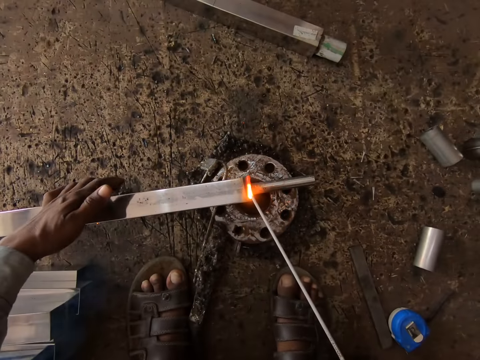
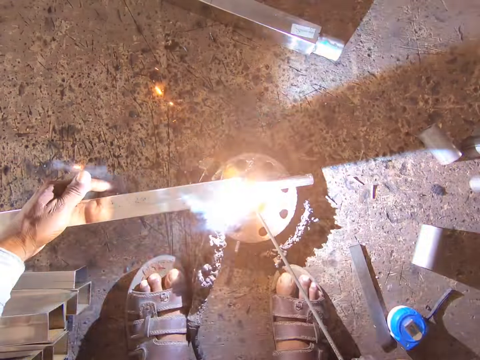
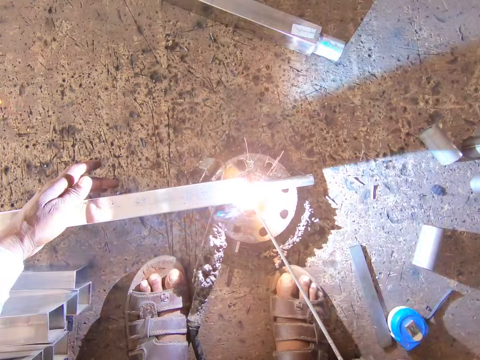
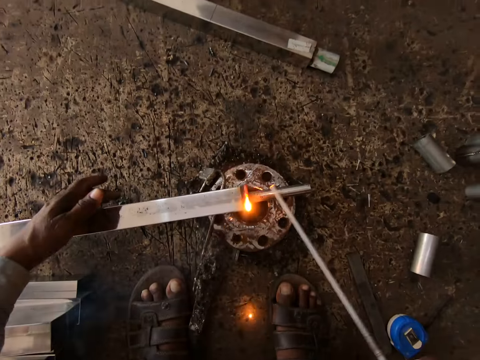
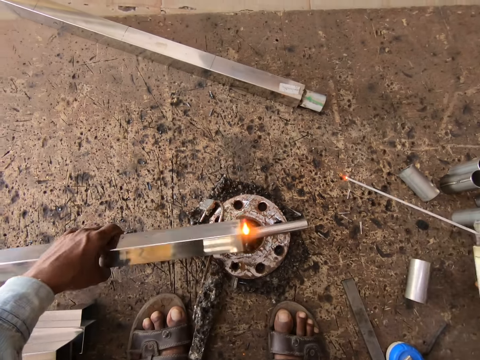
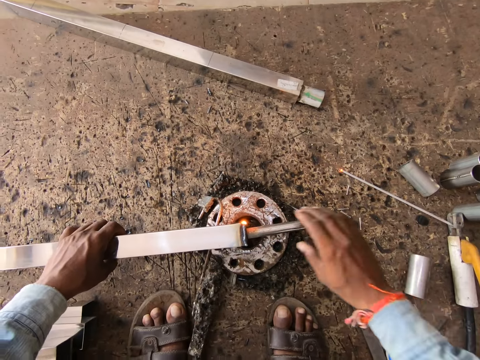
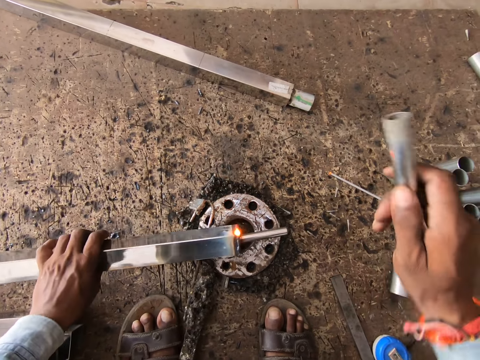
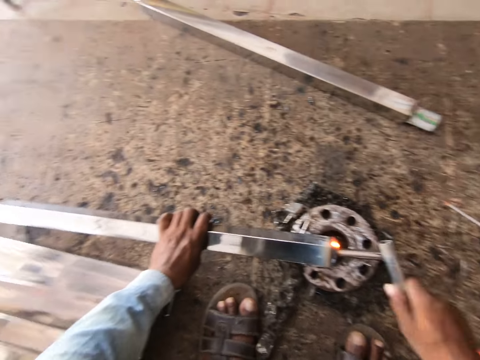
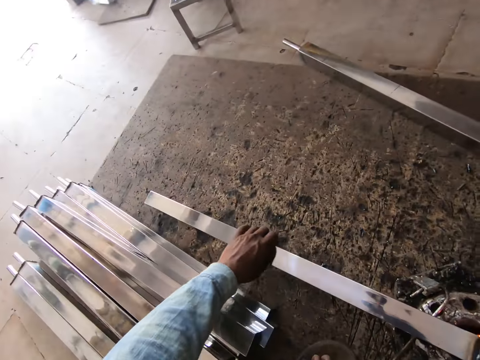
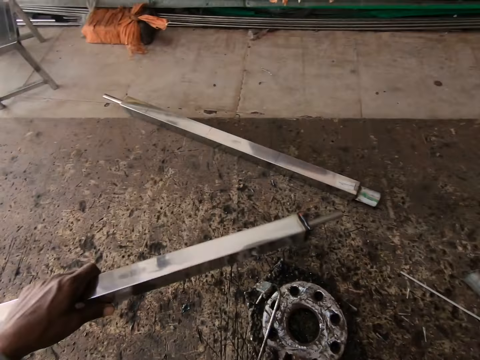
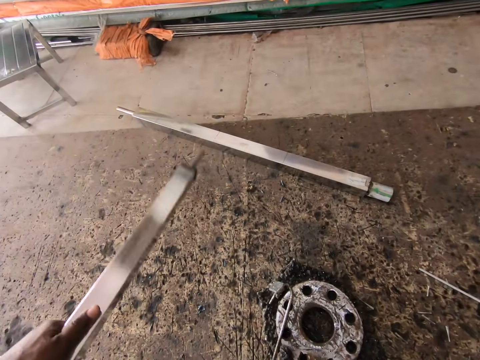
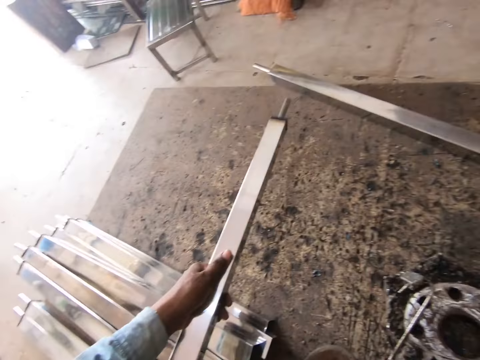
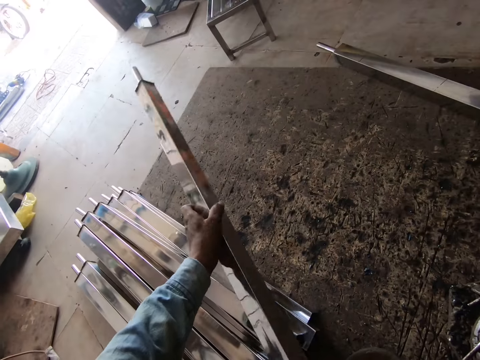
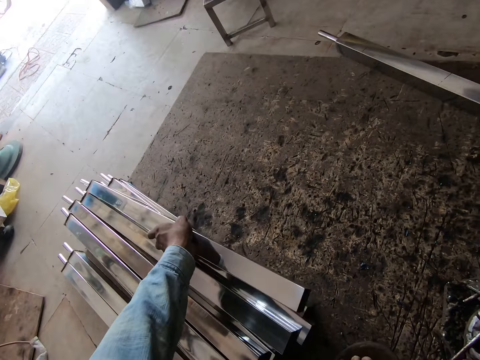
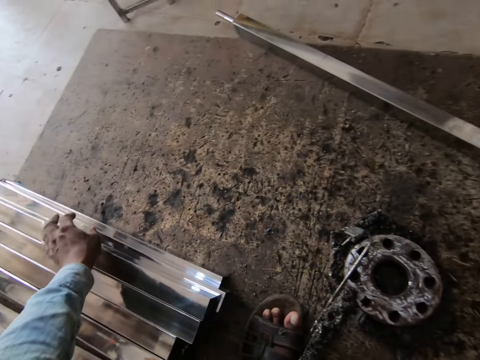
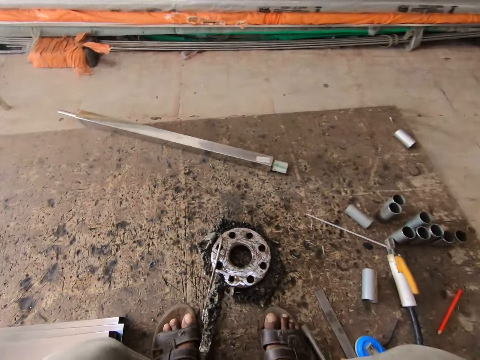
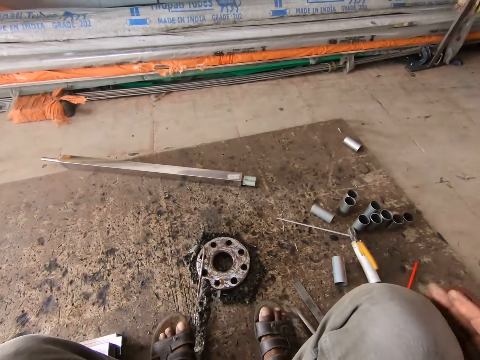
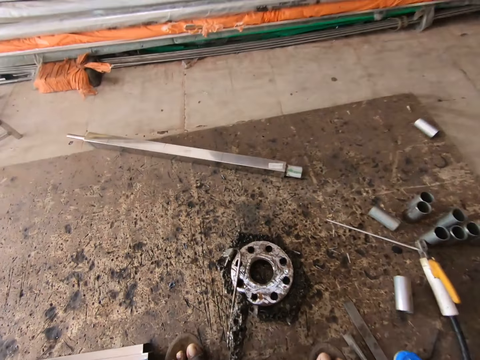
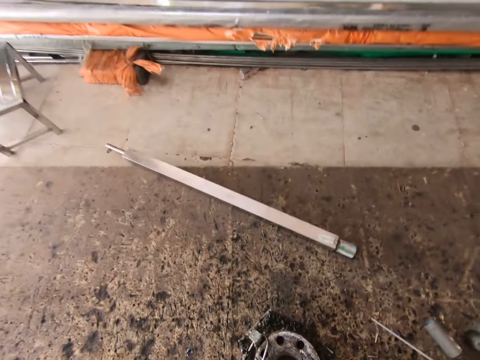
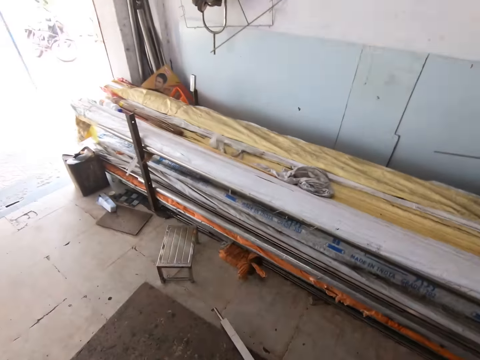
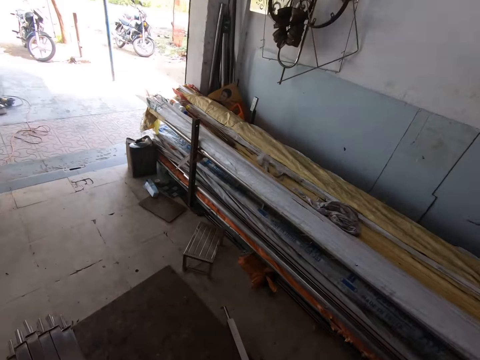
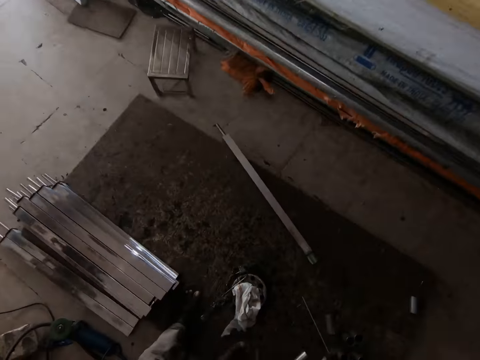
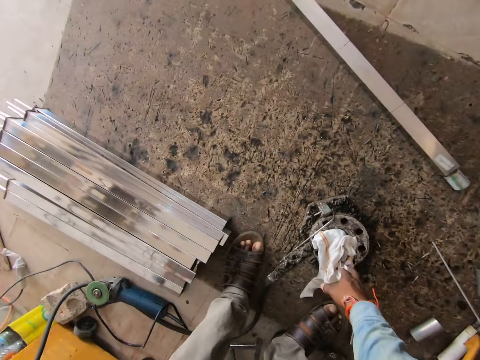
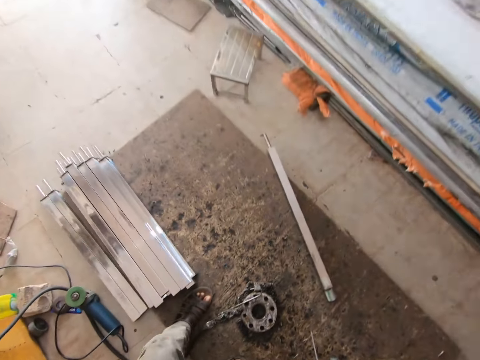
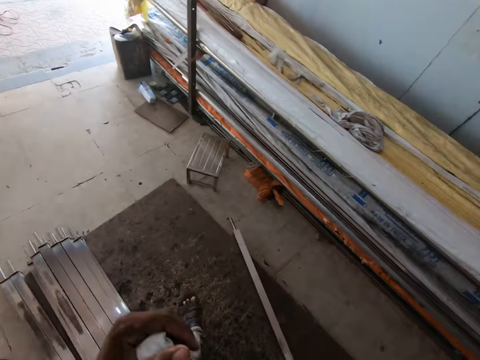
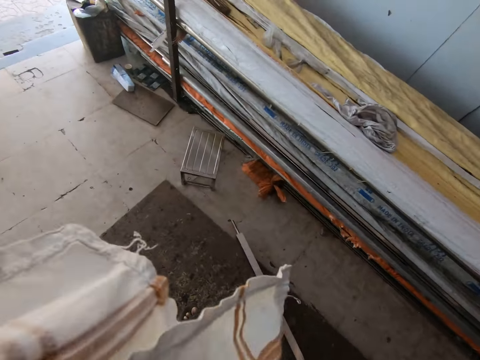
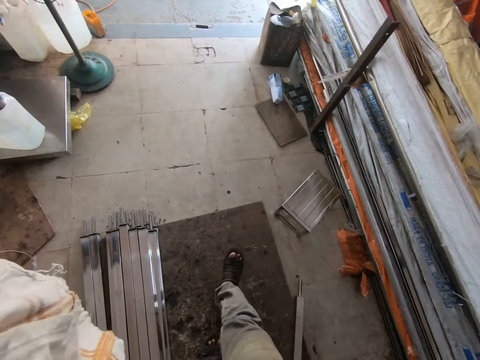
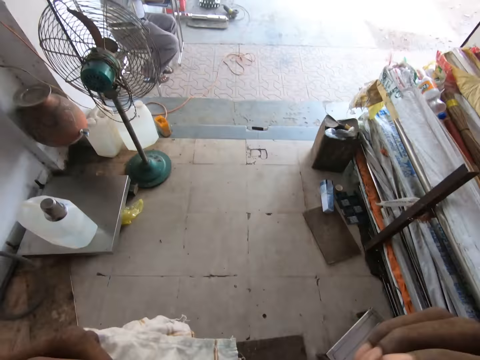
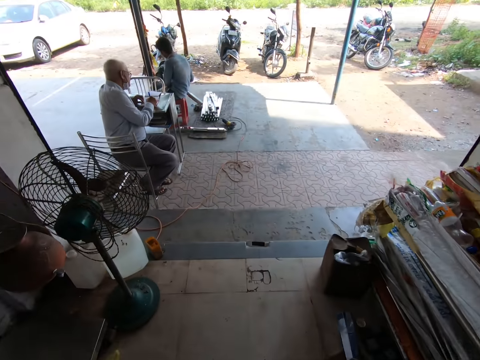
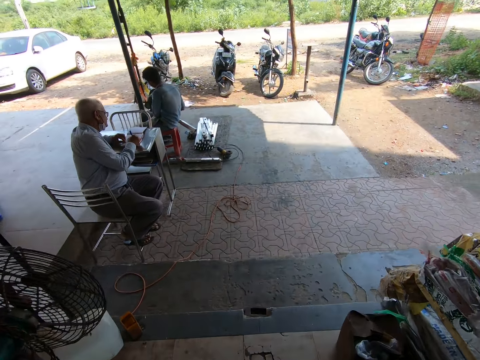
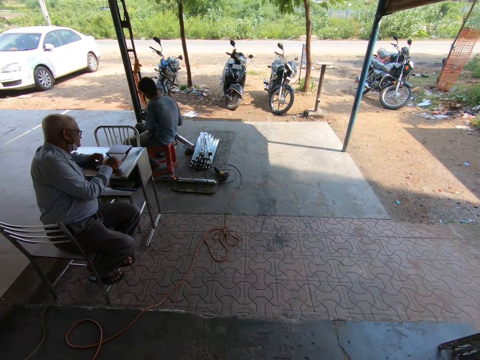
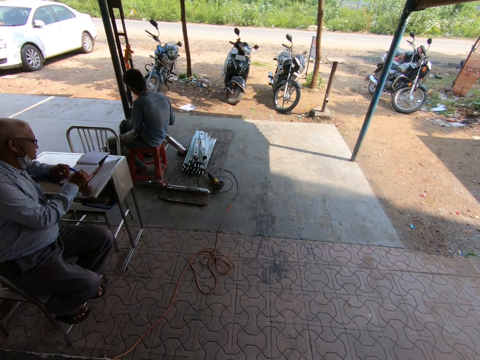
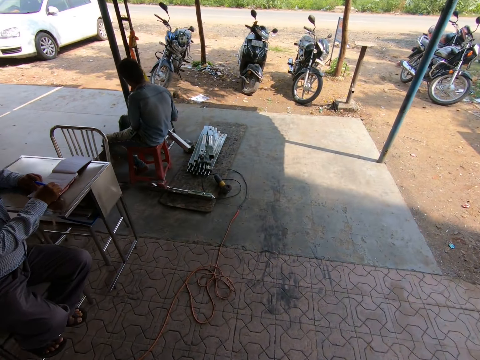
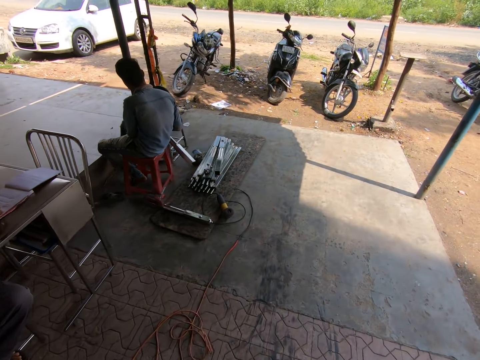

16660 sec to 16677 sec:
The camera wearer turns the long rectangular shaped steel rod or metal tube. He places the electrode holder in his right hand on the welding platform. He pulls a metal pipe from the metal tube on the metal disk in his left hand with his right hand. He hits the metal tube on the metal disk in his left hand with the metal pipe in his right hand. He picks the metal tube from the metal disk with his left hand. He hits the metal tube in his left hand on the welding platform. He places the metal tube in his left hand on a stack of metal tubes on the welding platform. He stands up. He picks a napkin from the metal disk with his right hand. He holds the napkin in his left hand. He touches his face with his left hand. He walks left. He takes off a pair of welding glasses from his face with both hands. A man places his left hand on the top of a notepad on a desk. The man writes on the top of the notepad on the desk in his left hand with a pen in his right hand.

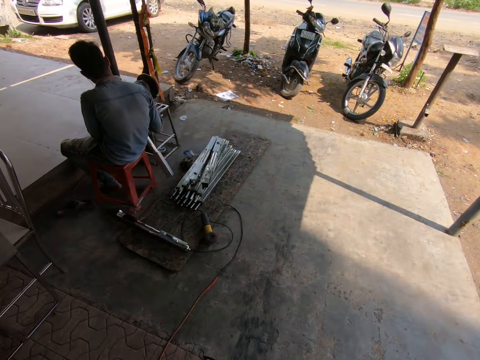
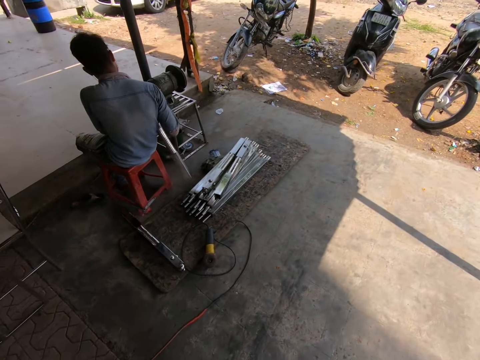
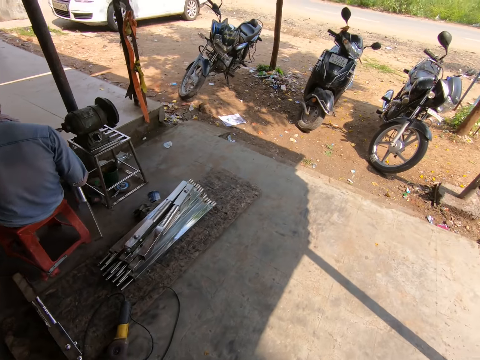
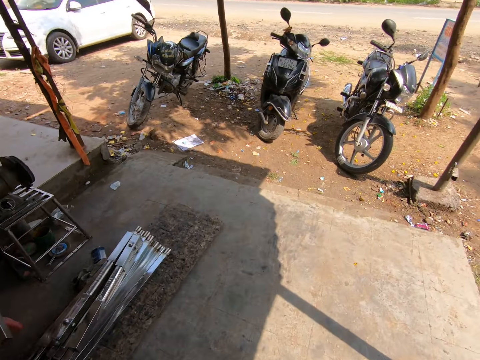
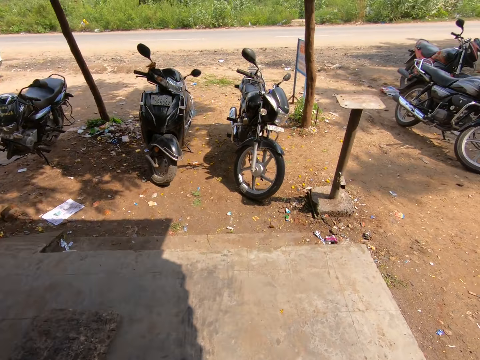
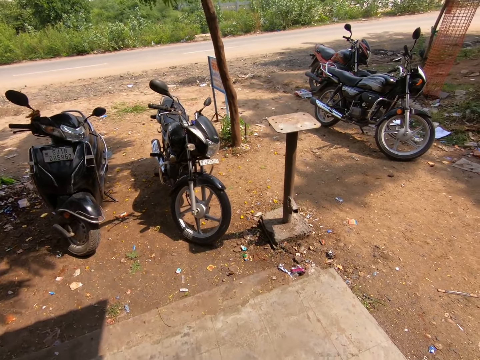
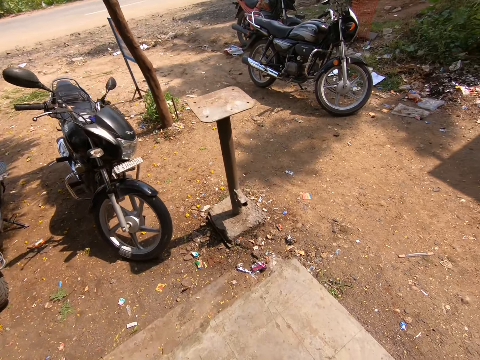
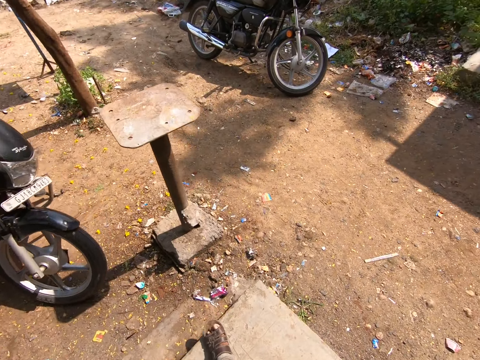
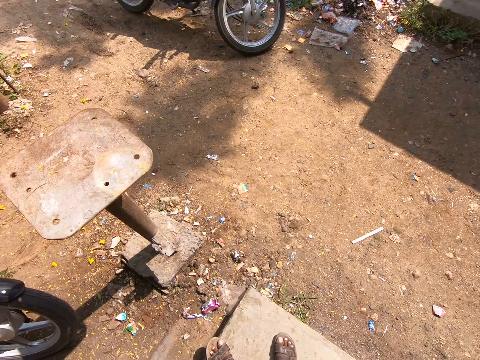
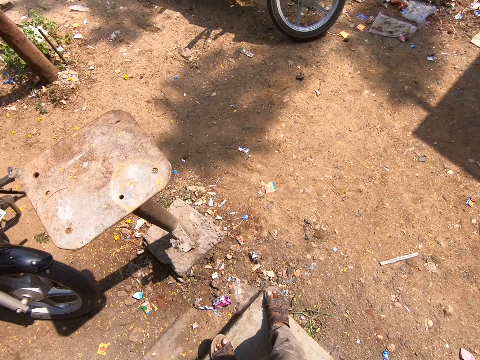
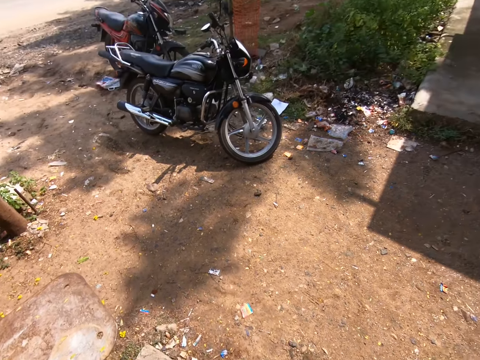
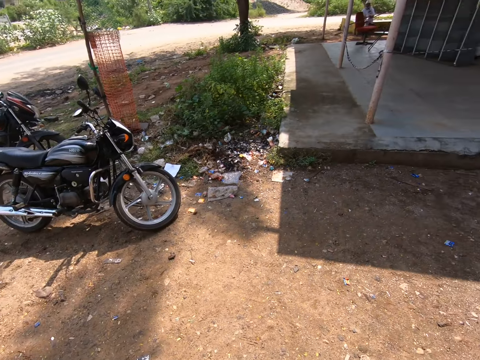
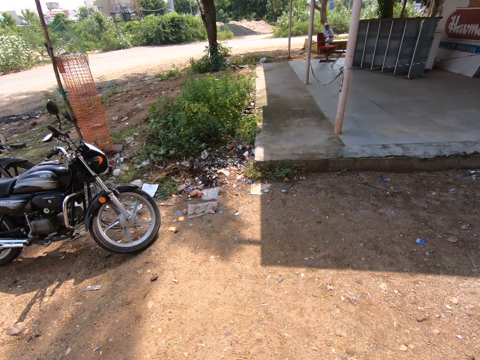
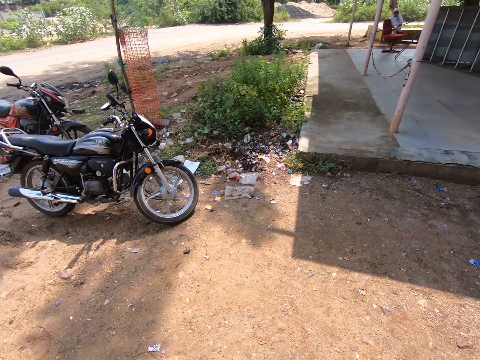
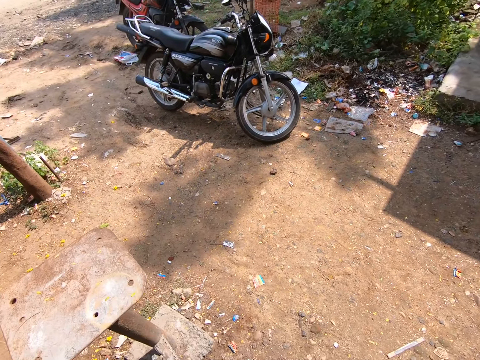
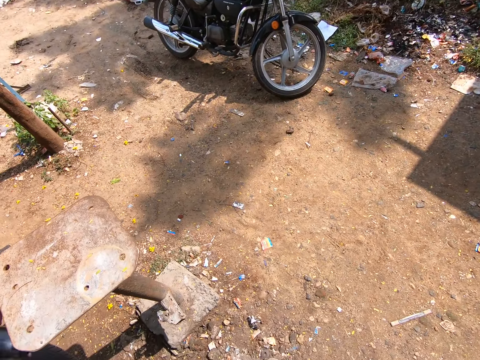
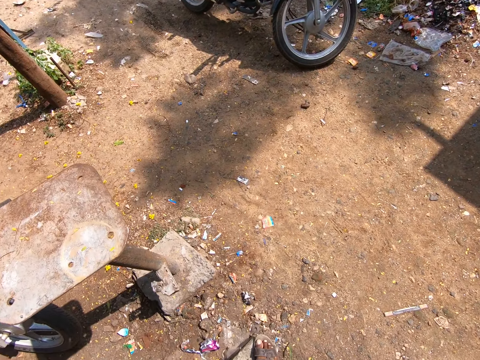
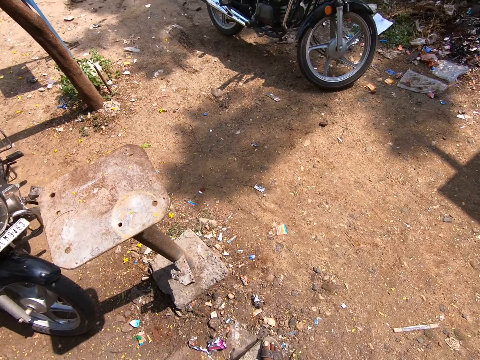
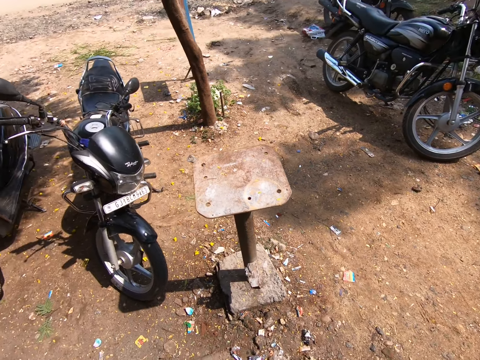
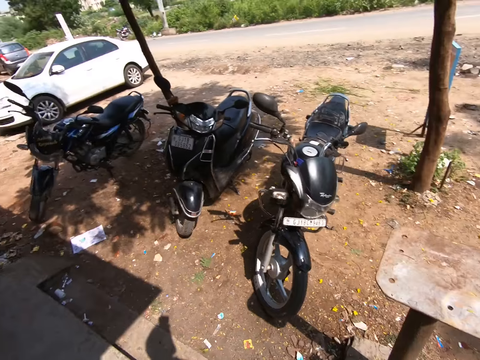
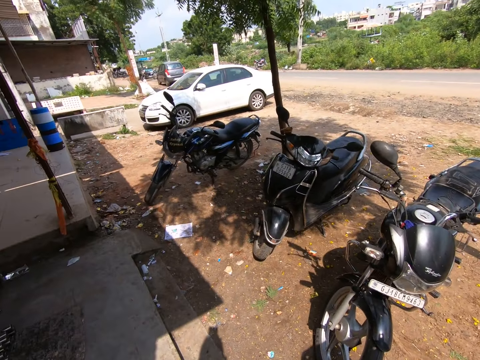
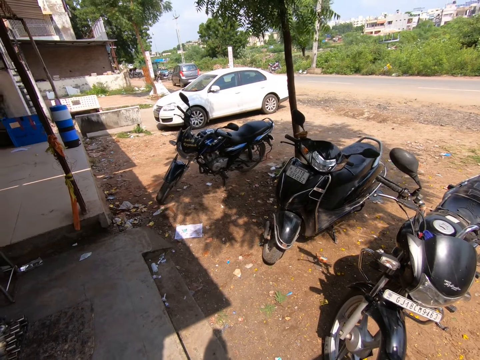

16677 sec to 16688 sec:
Another man holds a metal tube in his right hand. The camera wearer looks around.
